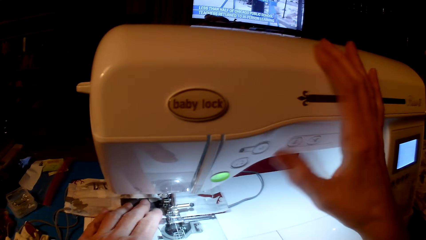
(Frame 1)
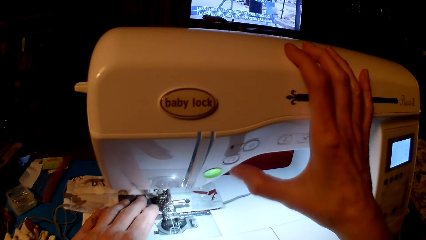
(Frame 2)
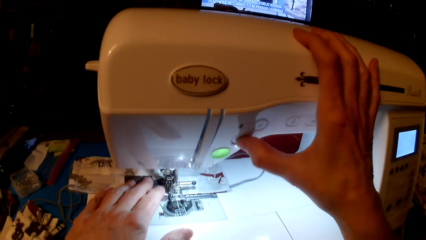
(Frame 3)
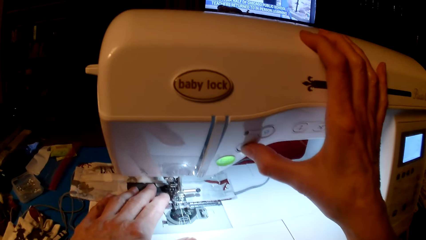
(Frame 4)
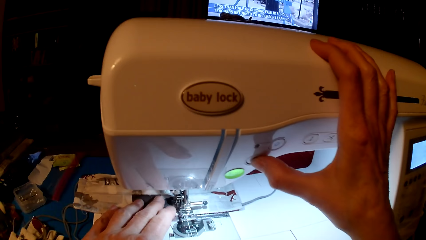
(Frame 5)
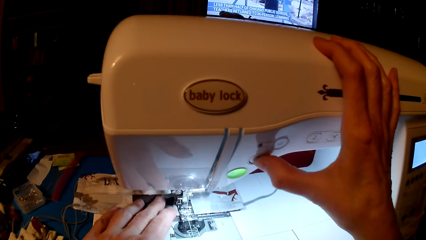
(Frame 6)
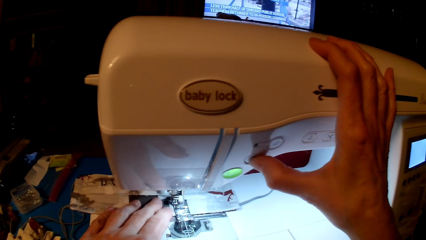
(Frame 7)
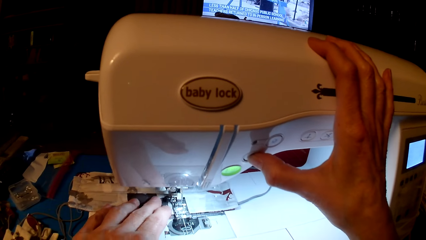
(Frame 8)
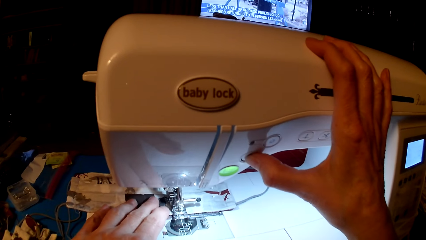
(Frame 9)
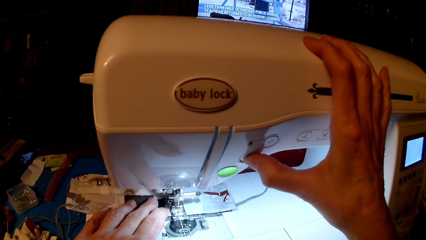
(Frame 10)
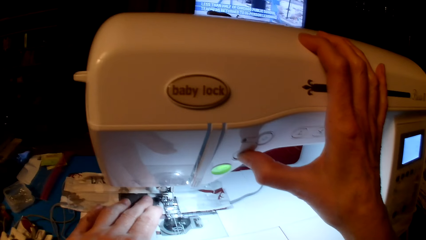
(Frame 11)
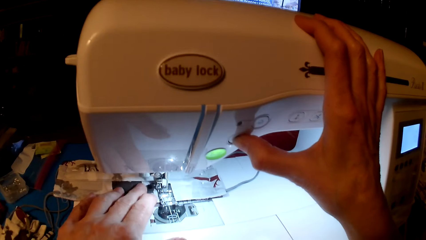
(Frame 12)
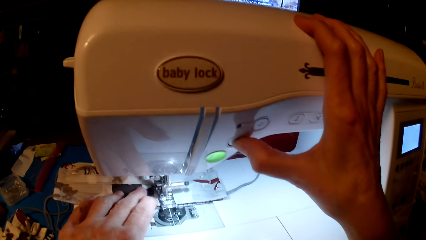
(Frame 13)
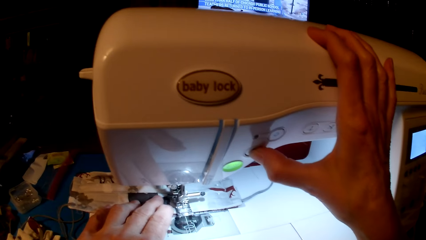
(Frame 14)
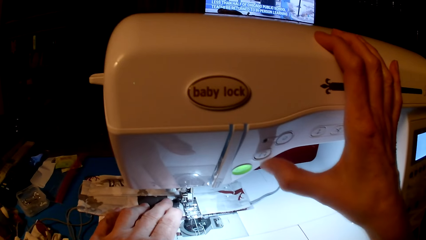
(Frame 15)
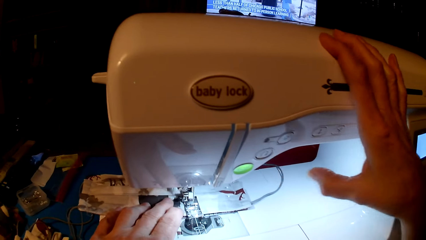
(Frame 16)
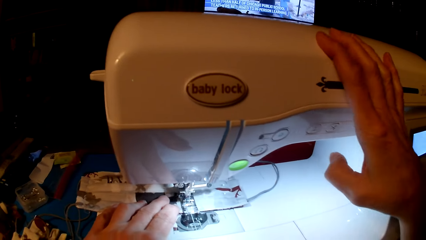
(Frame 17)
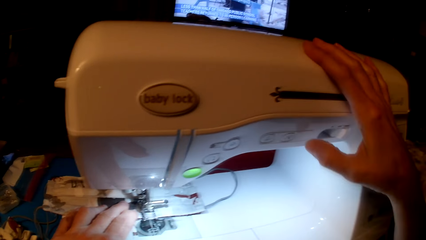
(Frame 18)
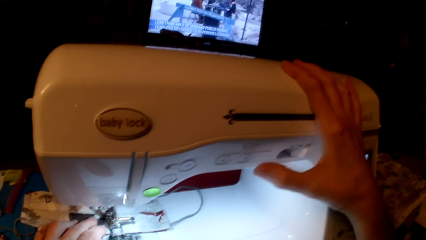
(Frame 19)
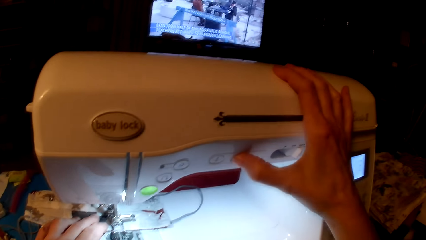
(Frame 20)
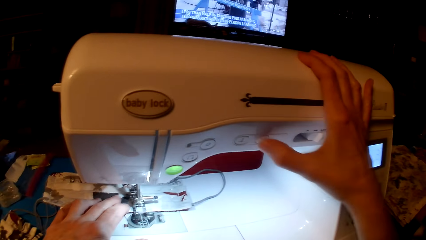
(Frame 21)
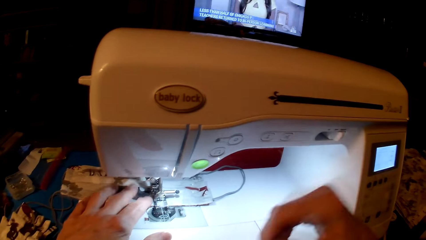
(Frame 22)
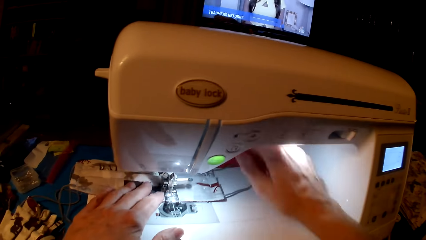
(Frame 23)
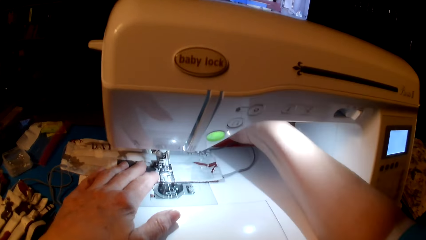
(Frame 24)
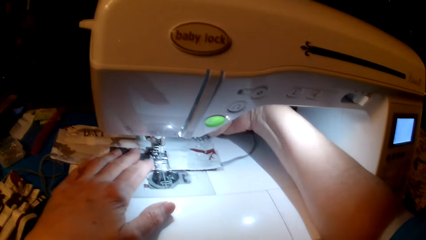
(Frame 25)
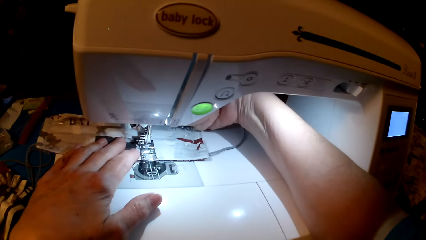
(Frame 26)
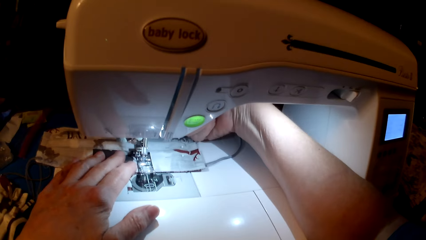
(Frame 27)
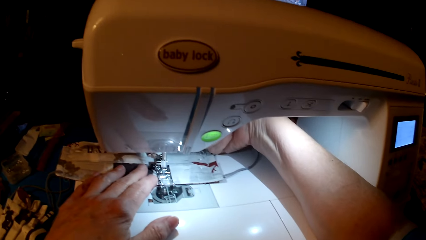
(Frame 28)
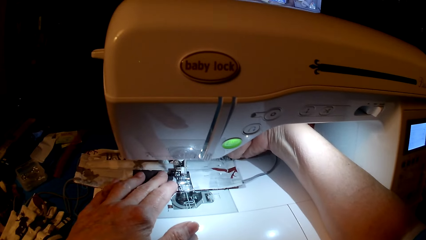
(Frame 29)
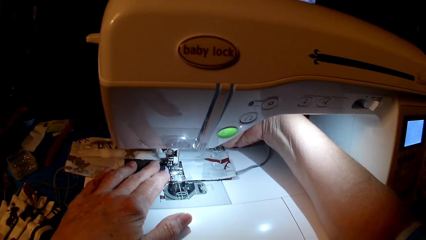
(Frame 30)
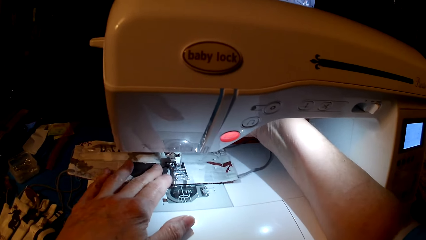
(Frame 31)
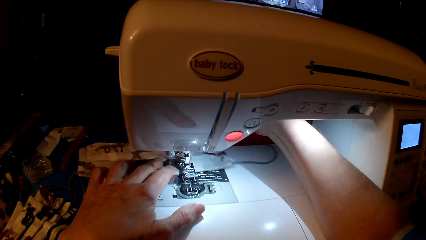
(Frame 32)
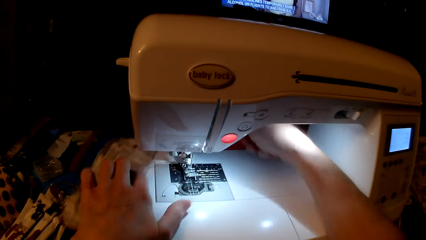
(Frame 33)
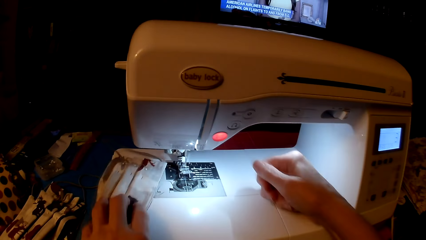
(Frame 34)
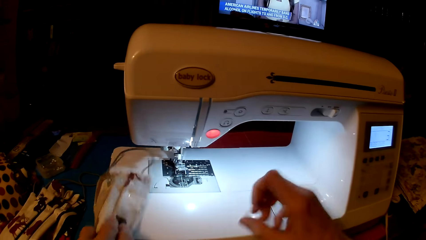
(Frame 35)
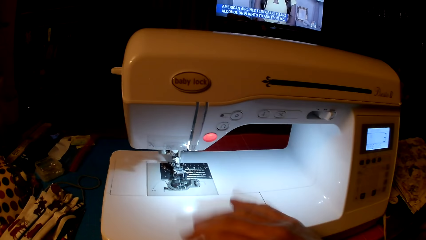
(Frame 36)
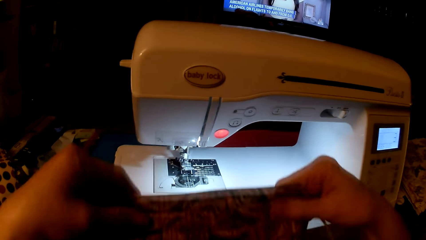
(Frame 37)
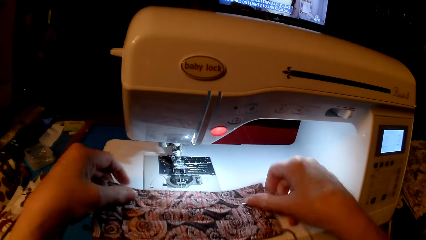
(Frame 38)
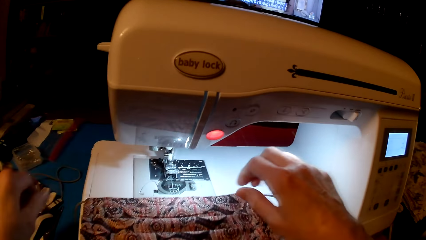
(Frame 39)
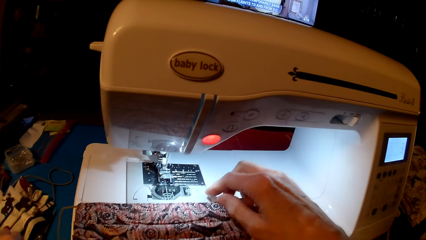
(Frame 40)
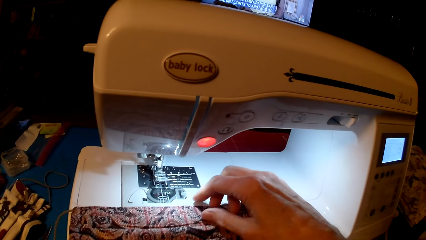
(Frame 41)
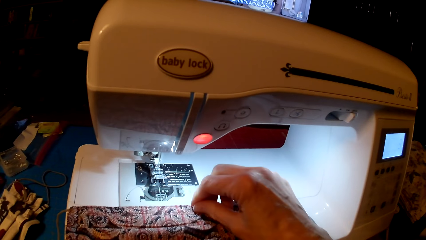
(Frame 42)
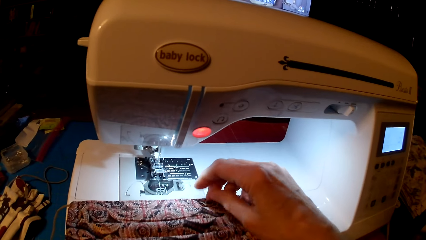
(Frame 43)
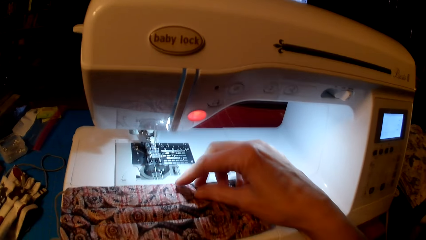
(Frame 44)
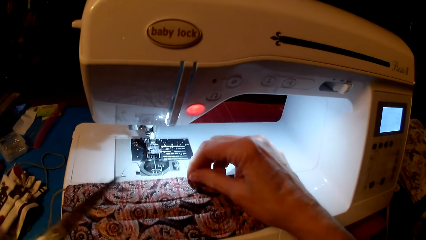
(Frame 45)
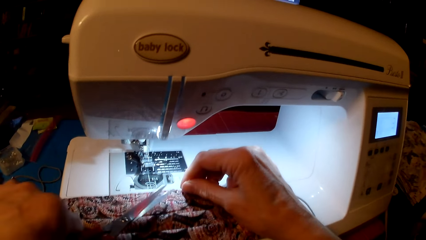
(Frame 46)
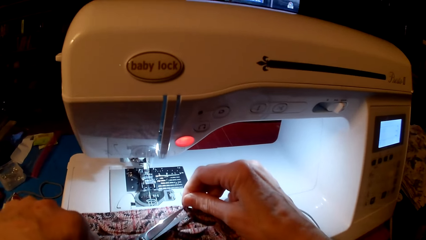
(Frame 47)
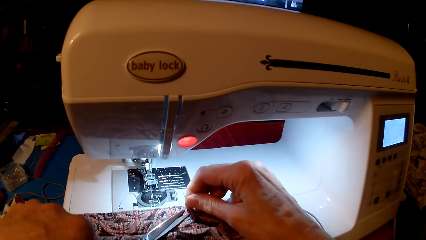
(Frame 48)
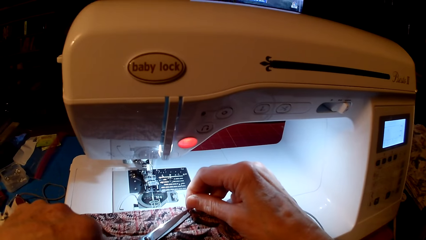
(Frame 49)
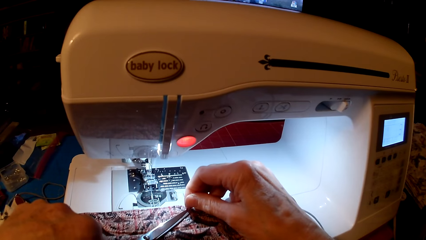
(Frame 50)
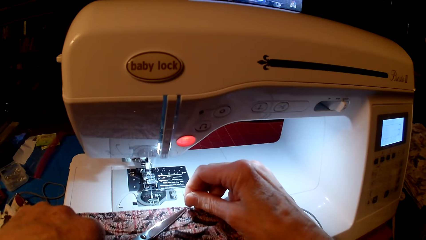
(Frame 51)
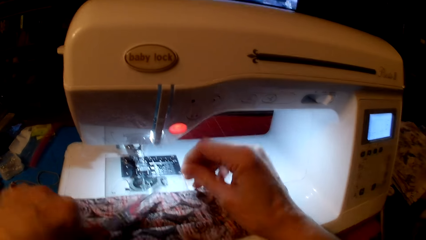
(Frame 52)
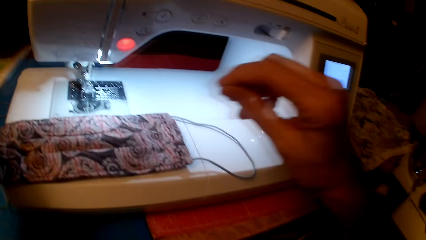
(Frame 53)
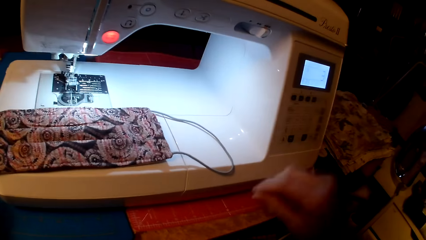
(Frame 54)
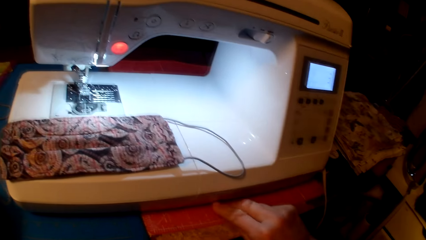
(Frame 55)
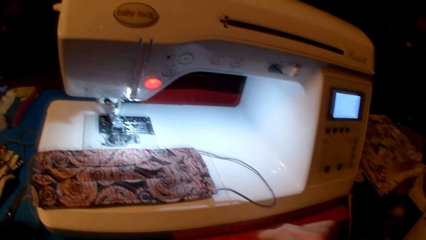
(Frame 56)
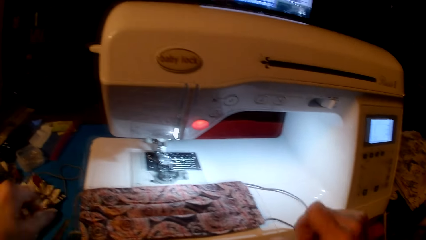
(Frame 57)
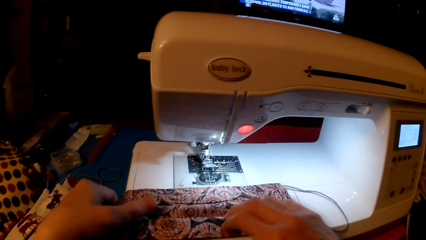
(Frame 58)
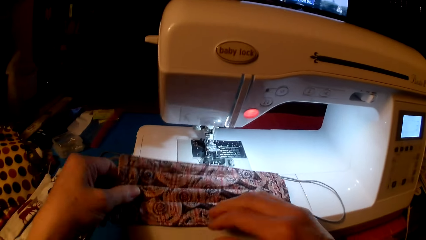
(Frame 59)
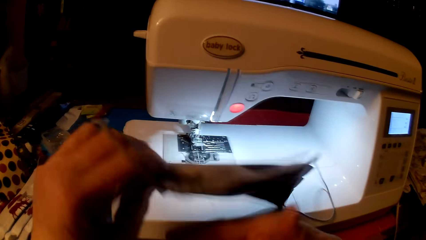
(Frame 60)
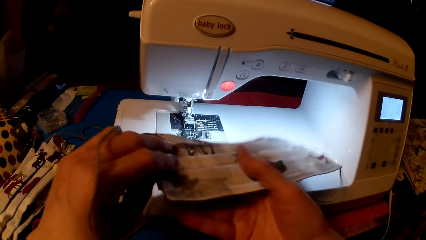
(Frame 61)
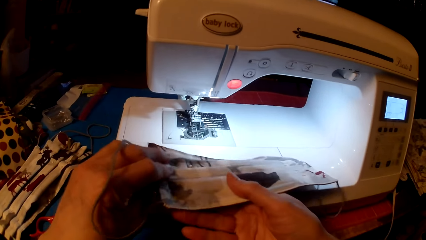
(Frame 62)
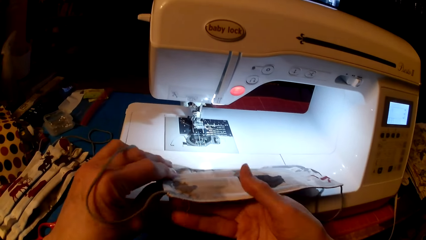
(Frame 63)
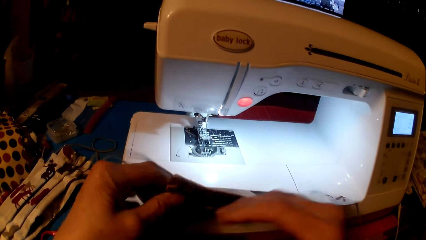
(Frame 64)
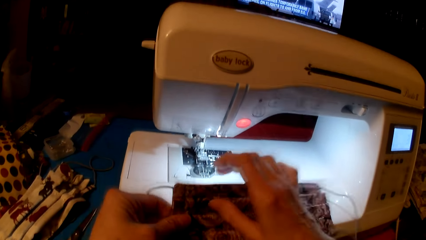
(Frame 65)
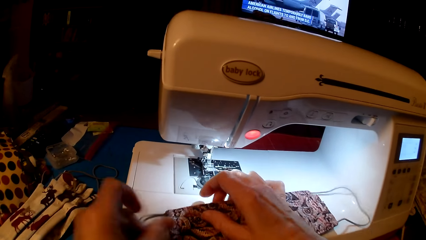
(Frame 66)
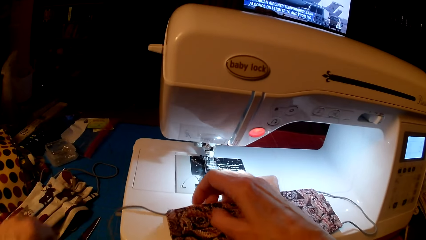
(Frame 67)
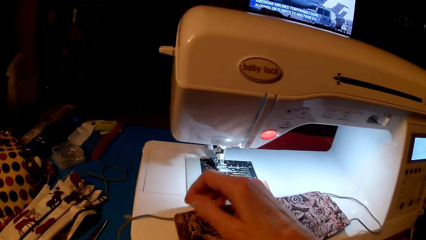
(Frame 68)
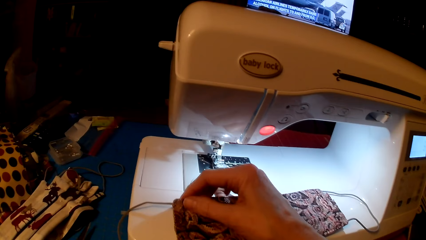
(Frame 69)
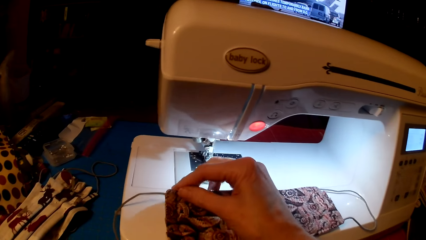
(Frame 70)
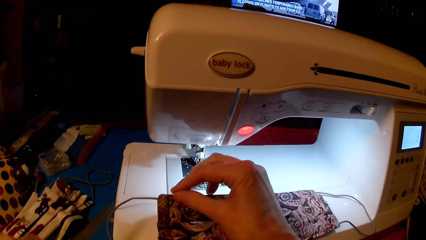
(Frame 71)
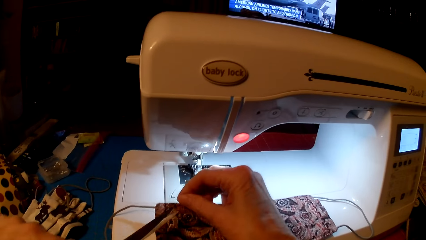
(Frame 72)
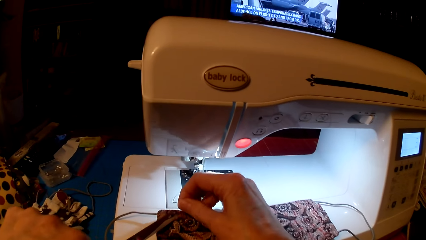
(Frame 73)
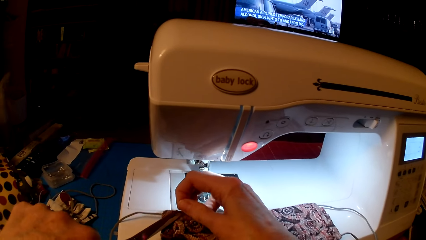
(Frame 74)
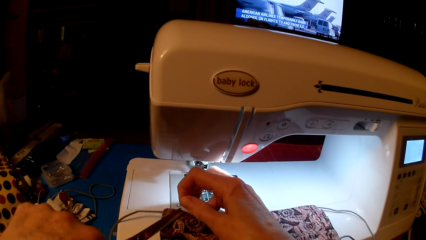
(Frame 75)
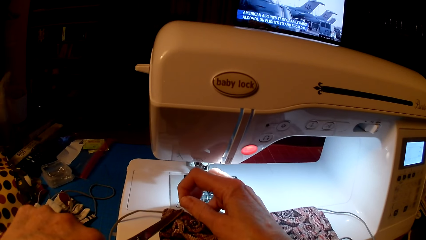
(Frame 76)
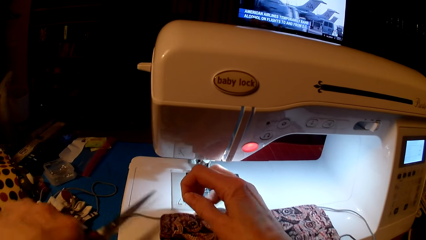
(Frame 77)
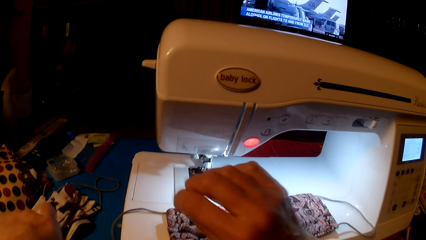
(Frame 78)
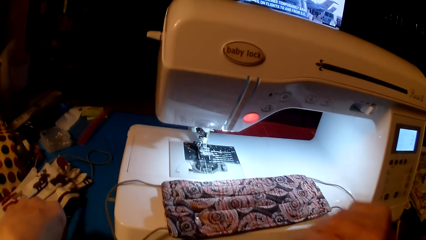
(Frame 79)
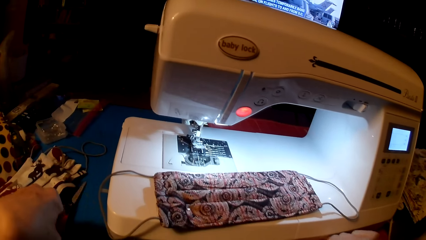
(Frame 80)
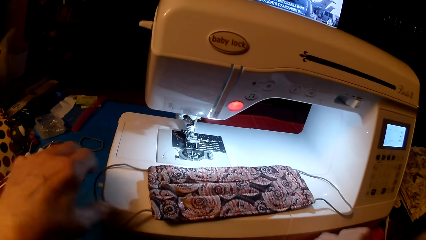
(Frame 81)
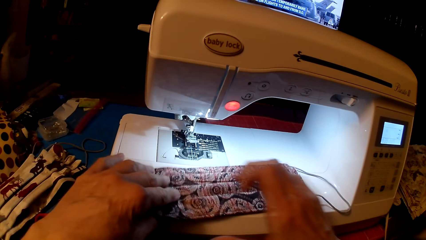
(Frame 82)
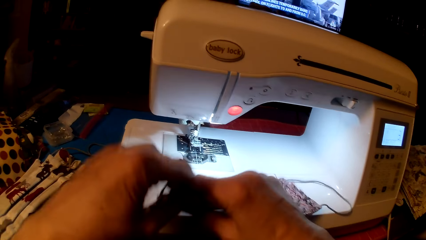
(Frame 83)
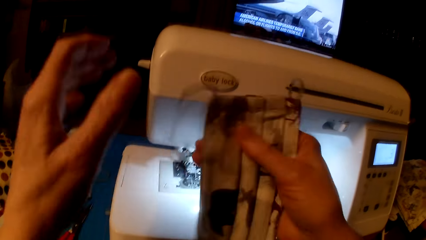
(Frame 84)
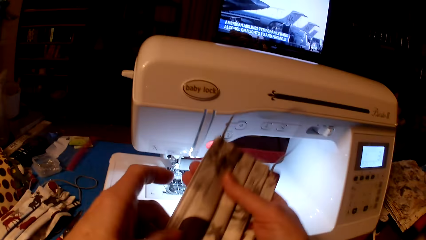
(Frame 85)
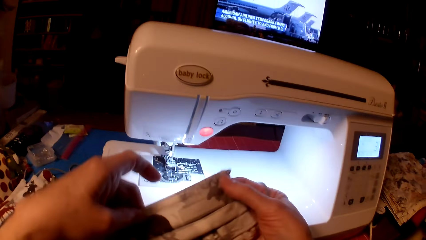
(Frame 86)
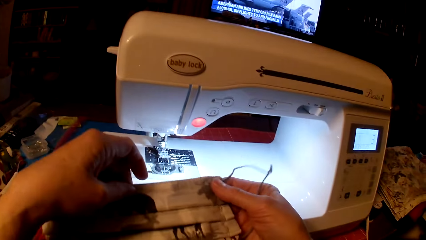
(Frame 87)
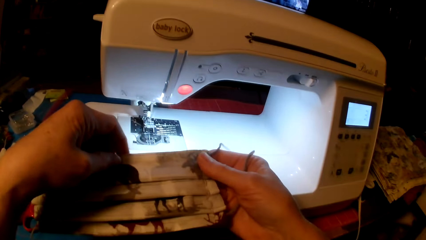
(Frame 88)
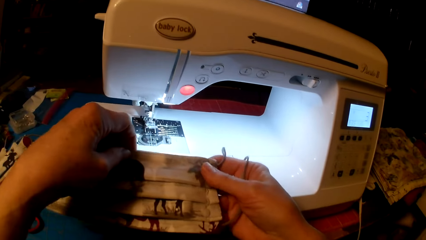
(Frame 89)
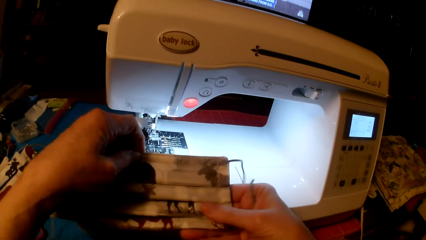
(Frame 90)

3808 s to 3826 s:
The camera wearer presses the machine. They pick up fabric. They cut the thread from the mask. They pick up the fabric. They pick up the fabric again.
